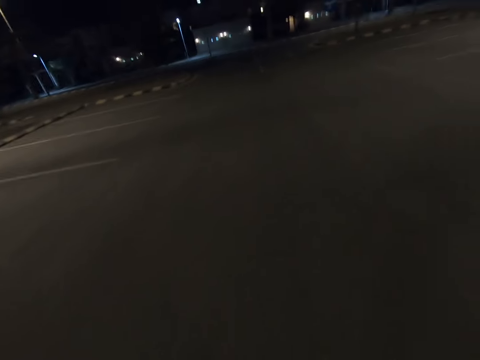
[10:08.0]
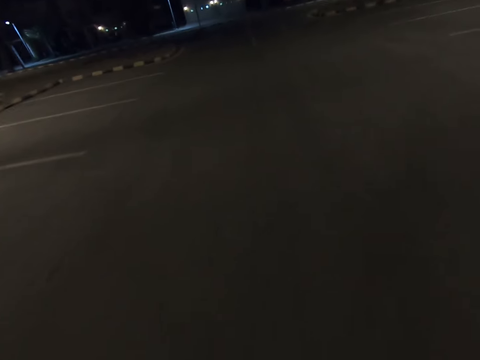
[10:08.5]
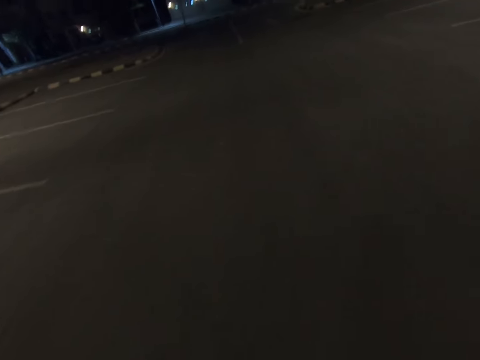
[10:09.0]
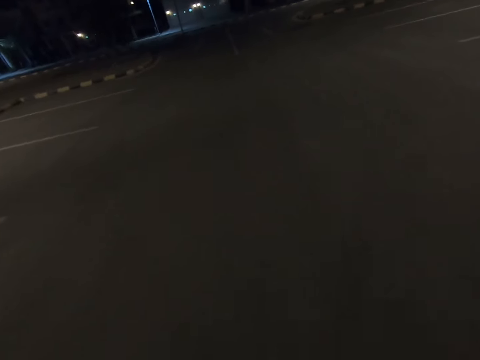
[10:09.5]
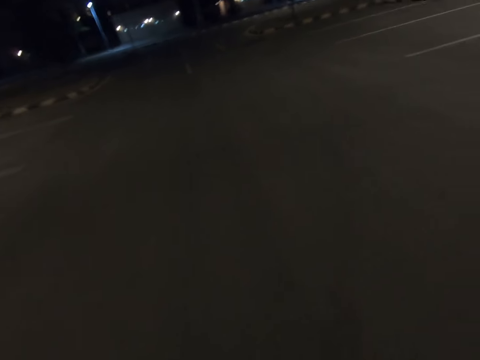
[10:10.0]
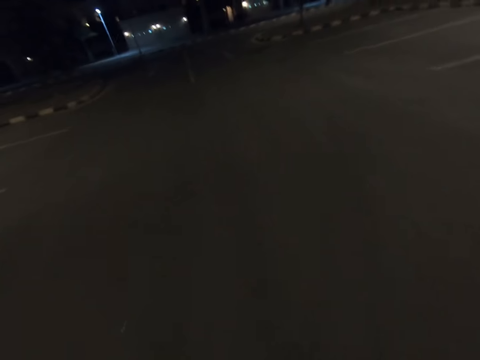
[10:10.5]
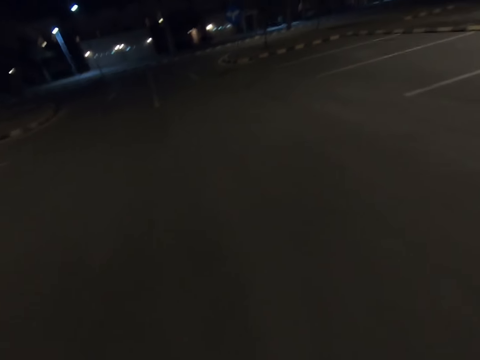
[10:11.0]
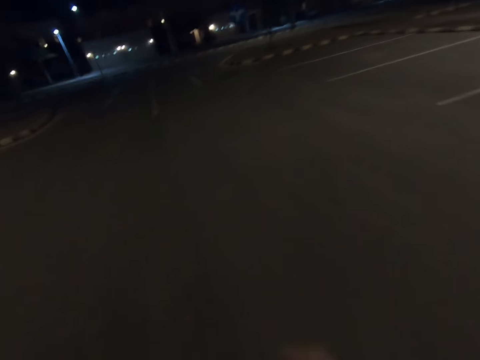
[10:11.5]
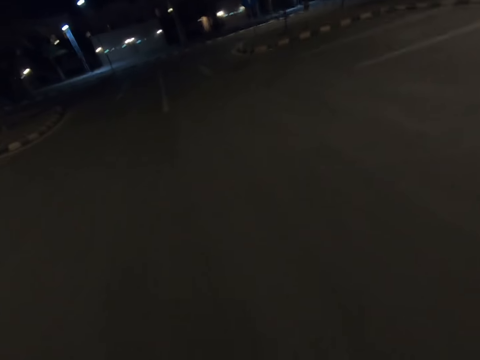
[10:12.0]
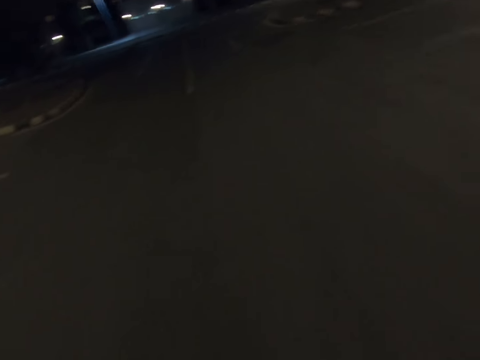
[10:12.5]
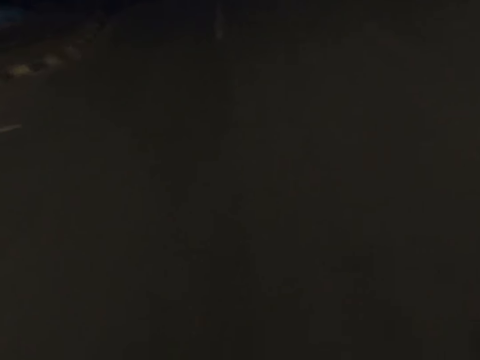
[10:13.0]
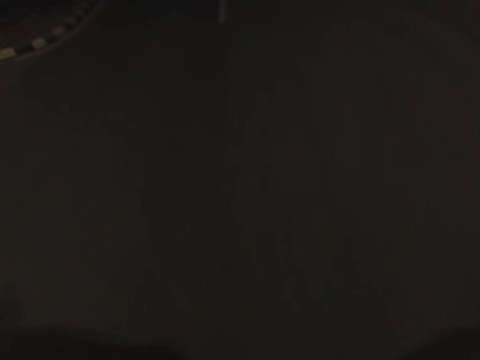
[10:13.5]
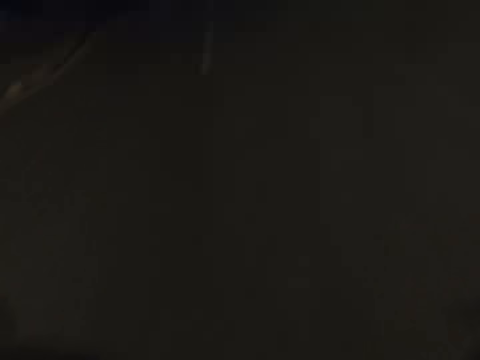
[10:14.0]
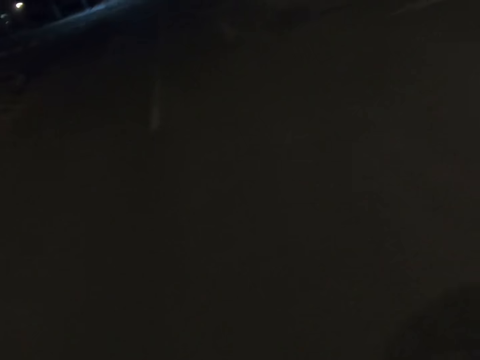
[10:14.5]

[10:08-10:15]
The camera wearer is walking at the parking lot.

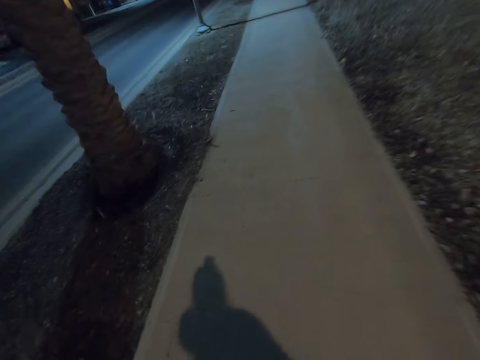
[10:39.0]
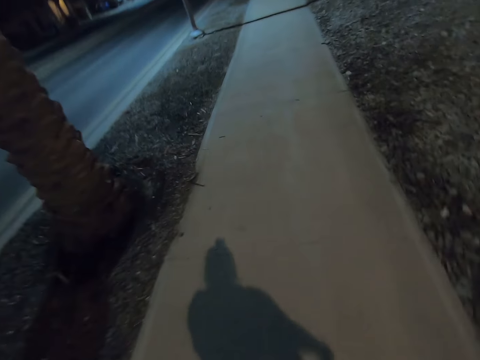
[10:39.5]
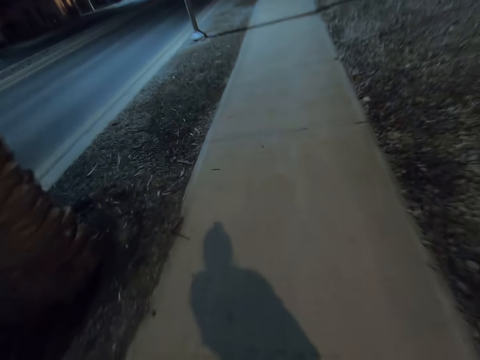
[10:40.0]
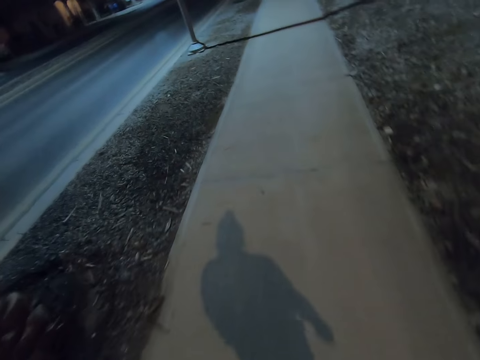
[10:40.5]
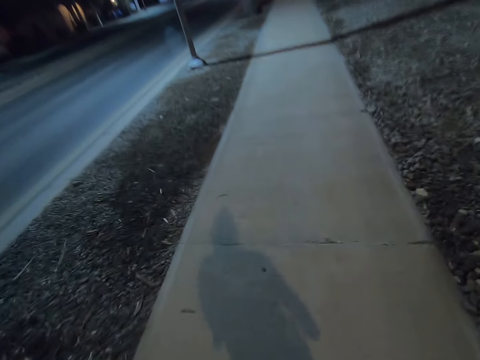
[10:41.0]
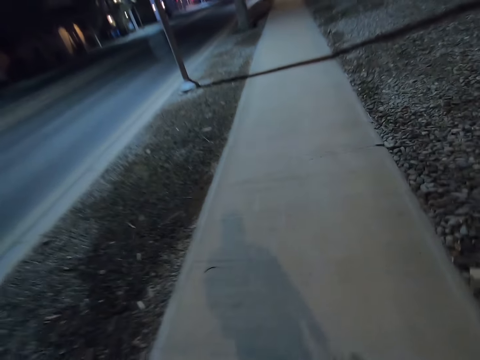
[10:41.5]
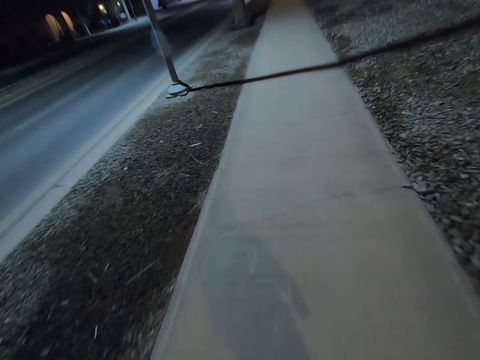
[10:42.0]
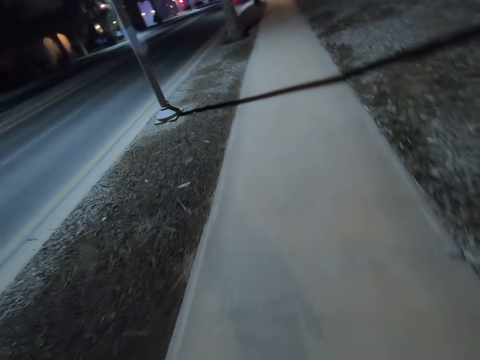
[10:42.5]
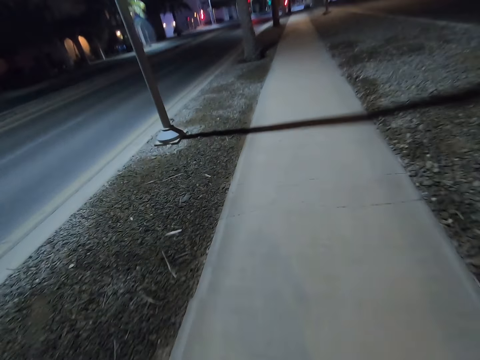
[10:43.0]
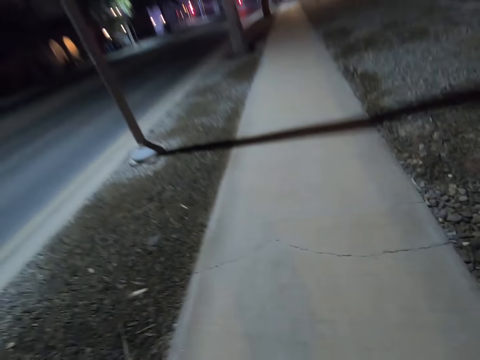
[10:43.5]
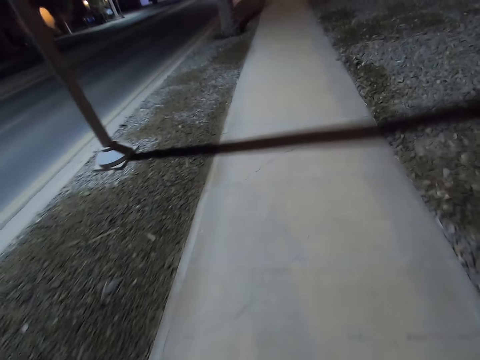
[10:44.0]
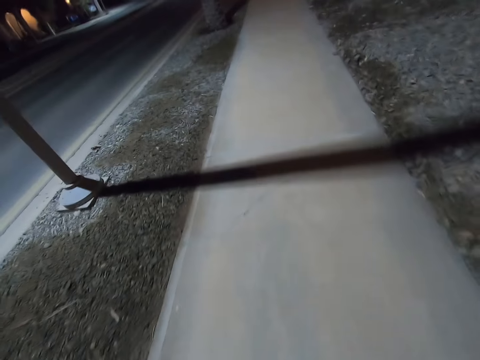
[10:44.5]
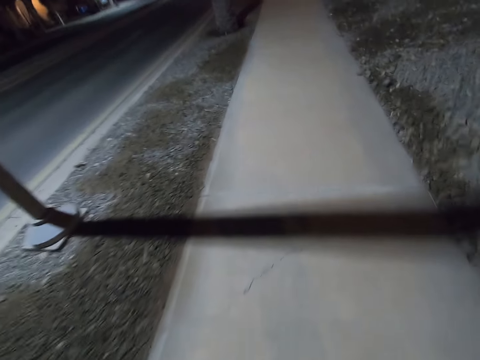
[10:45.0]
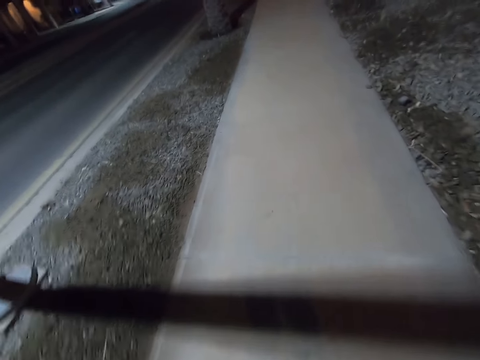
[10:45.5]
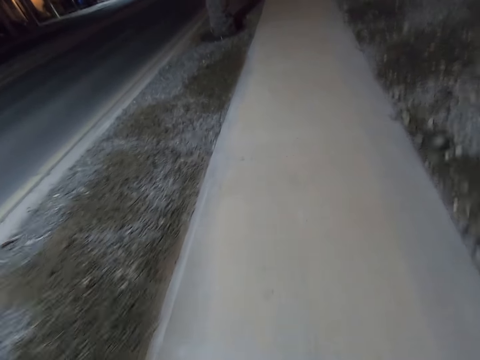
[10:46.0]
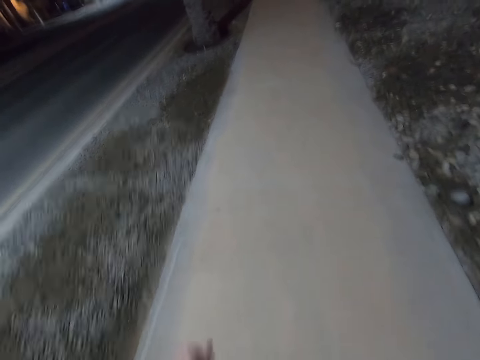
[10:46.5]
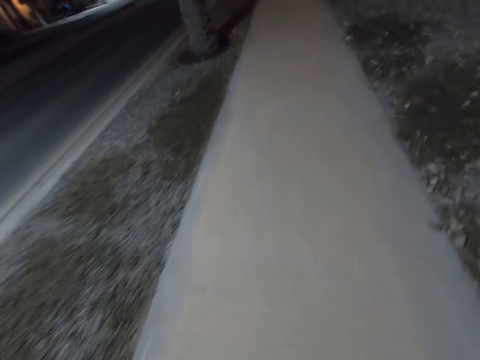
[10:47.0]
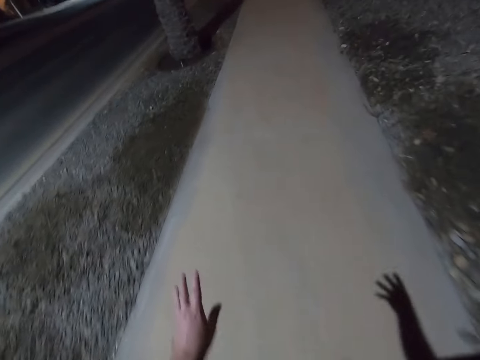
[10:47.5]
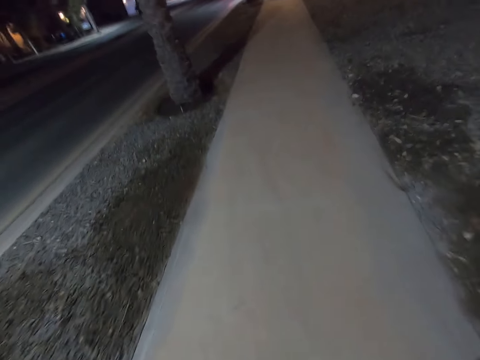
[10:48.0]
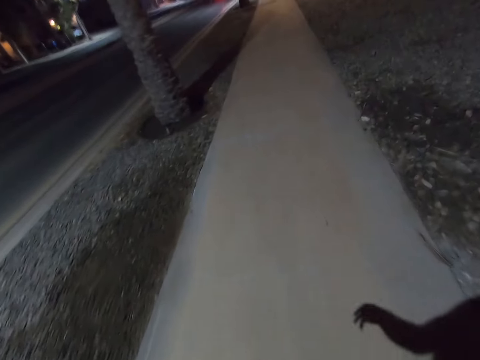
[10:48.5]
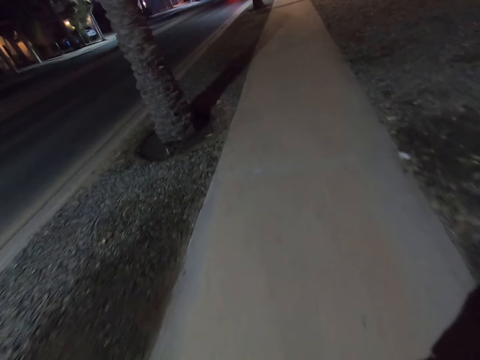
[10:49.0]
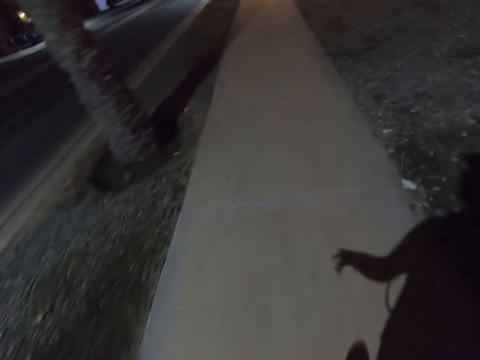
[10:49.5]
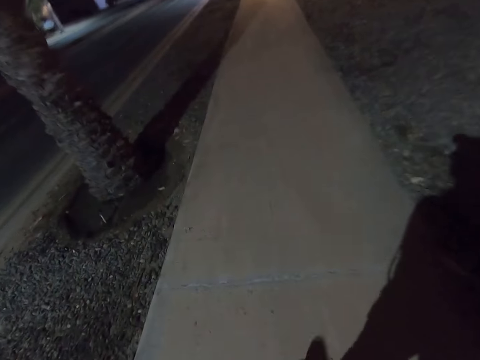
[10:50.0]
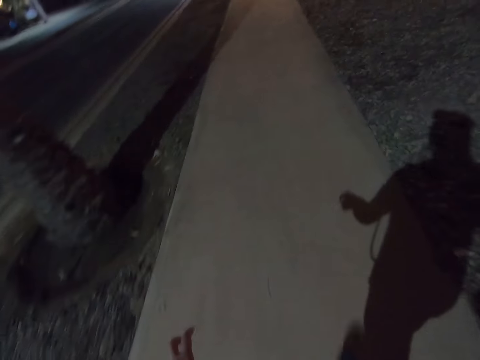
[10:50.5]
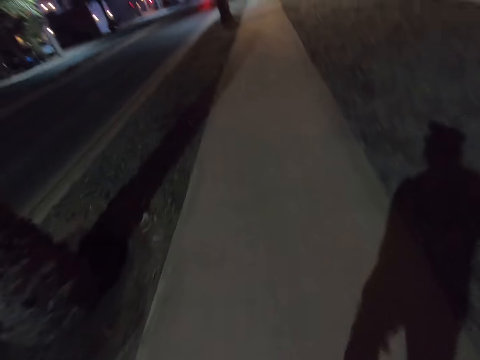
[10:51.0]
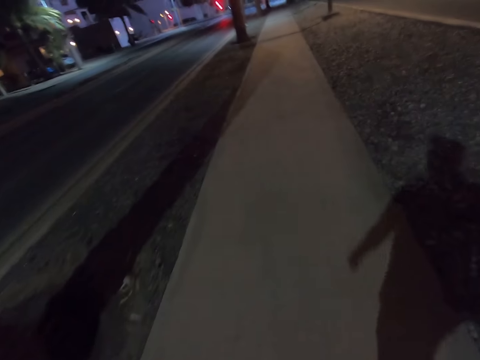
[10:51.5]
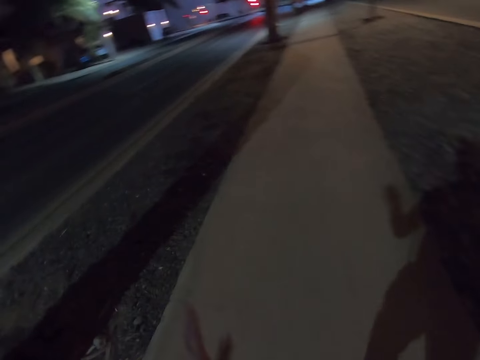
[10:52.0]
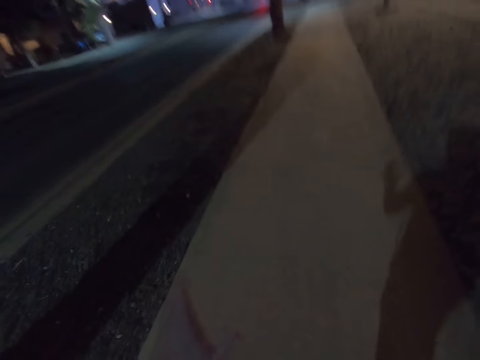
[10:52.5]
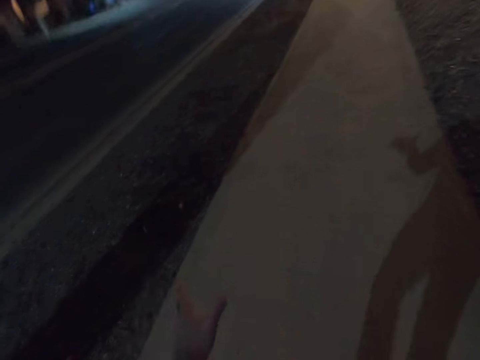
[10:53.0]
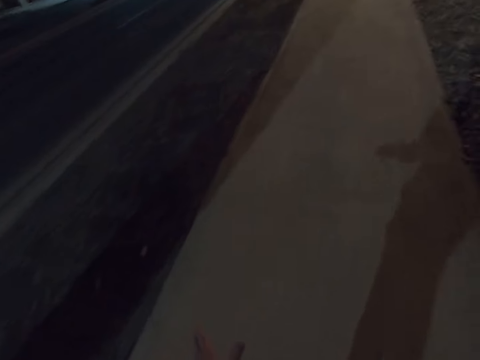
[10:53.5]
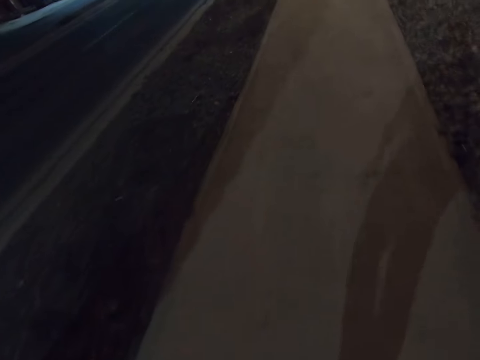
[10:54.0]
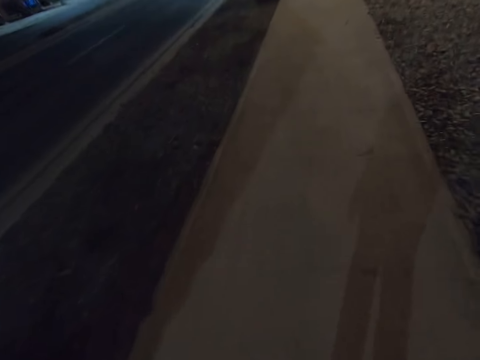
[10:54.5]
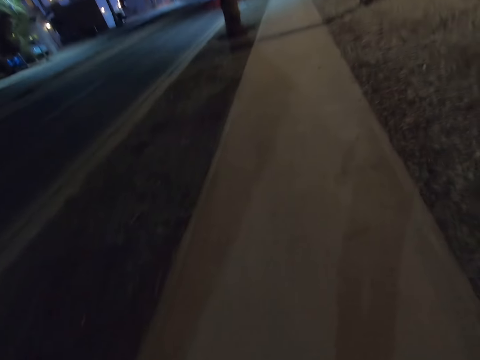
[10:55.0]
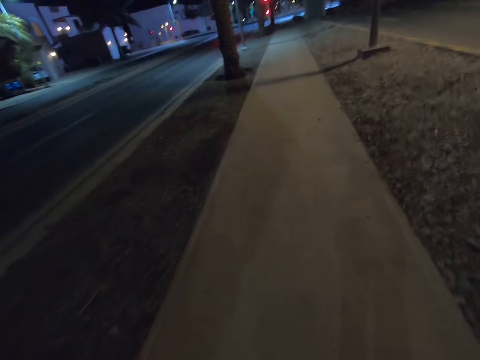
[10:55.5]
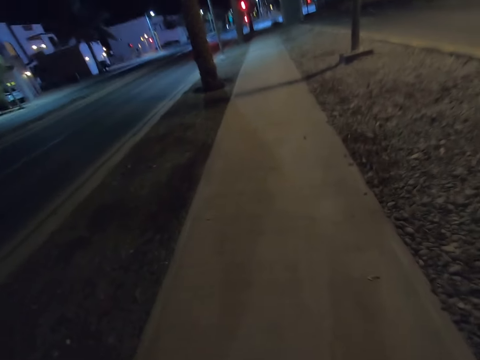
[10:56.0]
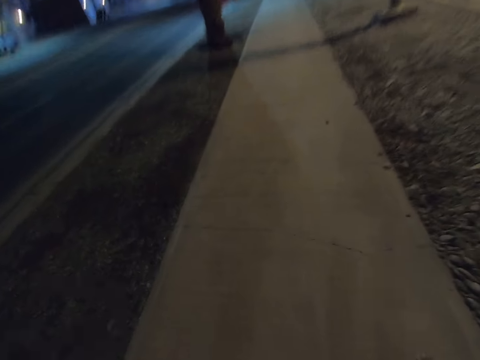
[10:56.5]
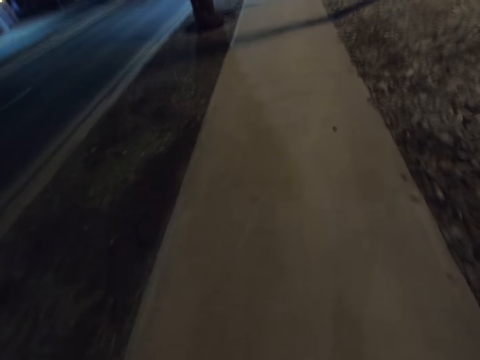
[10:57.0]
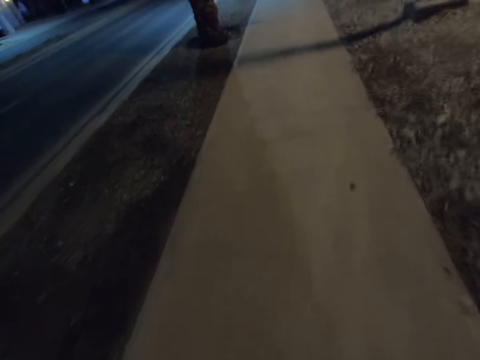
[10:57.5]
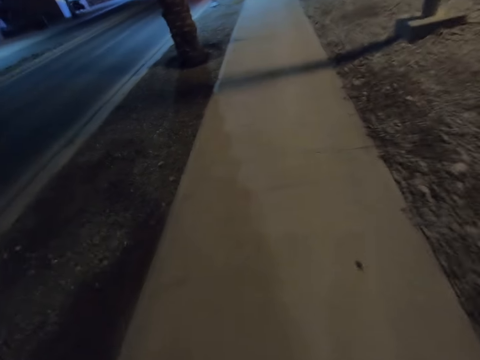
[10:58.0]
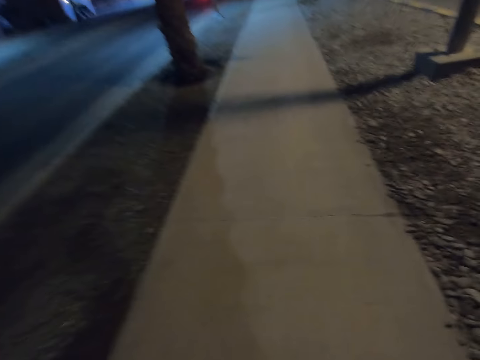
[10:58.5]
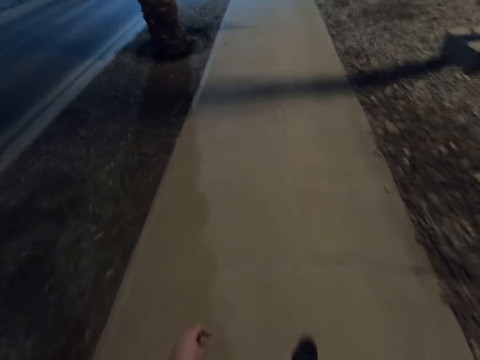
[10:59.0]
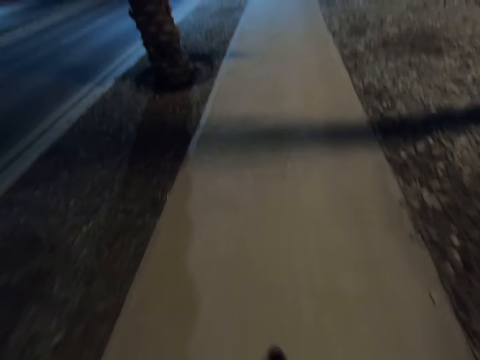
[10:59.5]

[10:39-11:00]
The camera wearer is walking along the pathway. He shakes his left hand. He walks down the road.
